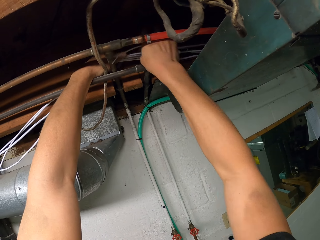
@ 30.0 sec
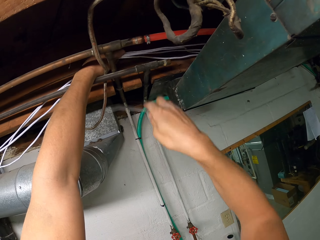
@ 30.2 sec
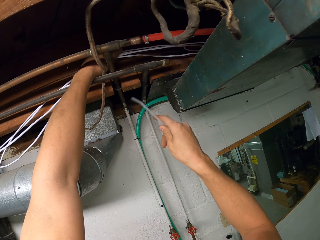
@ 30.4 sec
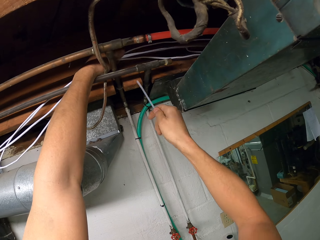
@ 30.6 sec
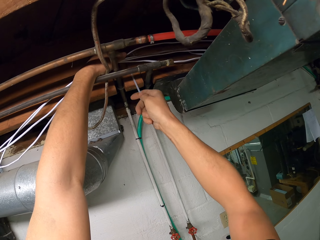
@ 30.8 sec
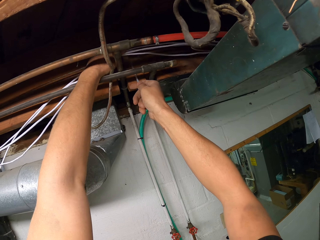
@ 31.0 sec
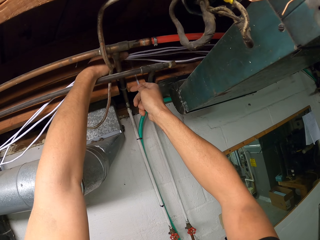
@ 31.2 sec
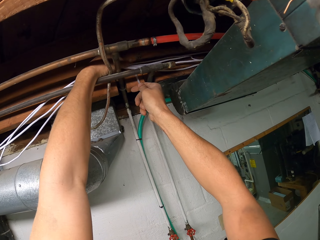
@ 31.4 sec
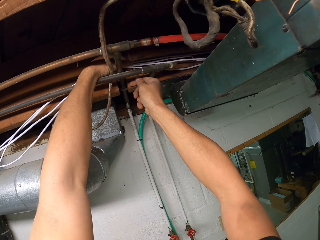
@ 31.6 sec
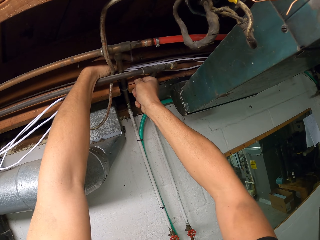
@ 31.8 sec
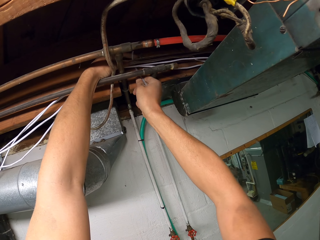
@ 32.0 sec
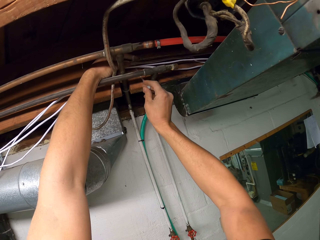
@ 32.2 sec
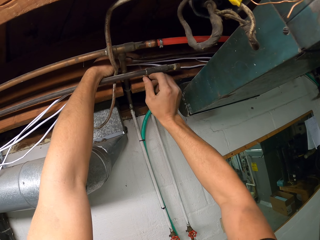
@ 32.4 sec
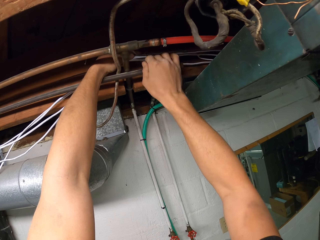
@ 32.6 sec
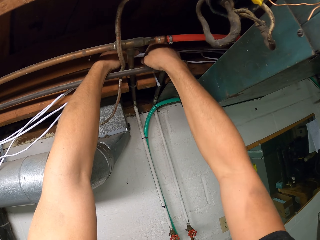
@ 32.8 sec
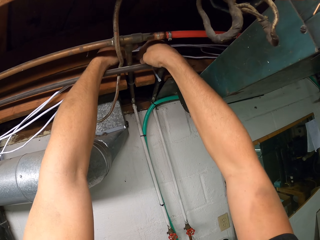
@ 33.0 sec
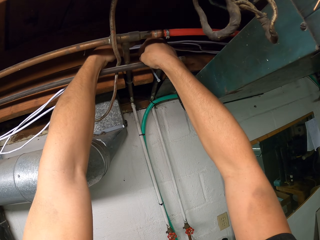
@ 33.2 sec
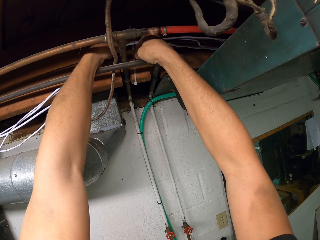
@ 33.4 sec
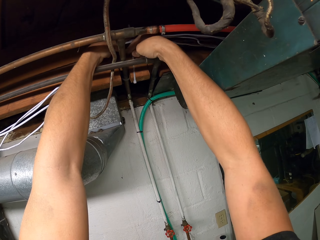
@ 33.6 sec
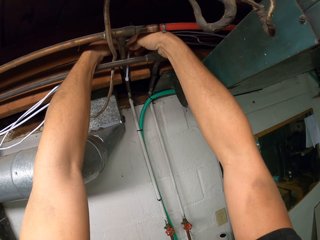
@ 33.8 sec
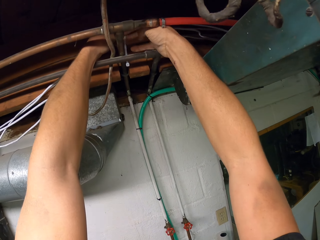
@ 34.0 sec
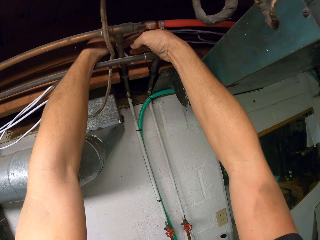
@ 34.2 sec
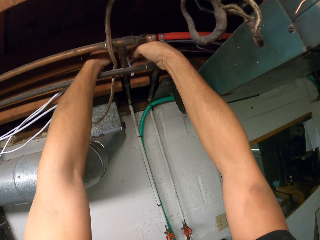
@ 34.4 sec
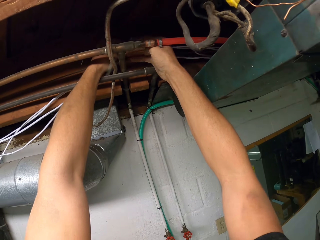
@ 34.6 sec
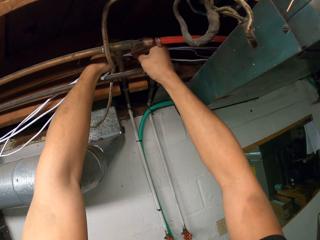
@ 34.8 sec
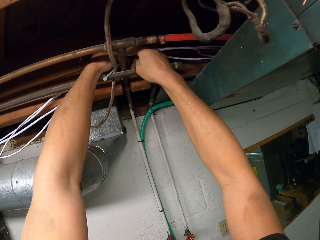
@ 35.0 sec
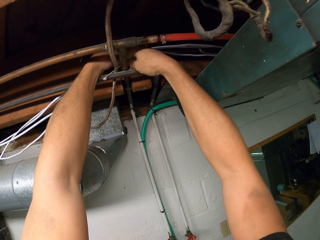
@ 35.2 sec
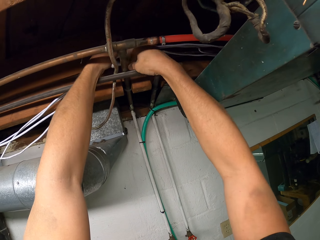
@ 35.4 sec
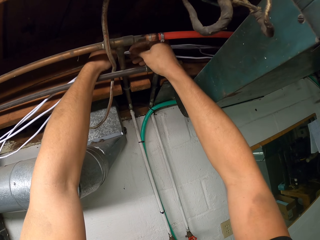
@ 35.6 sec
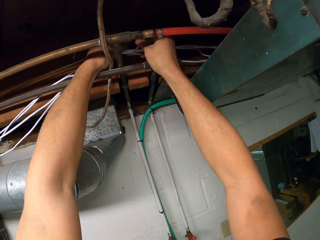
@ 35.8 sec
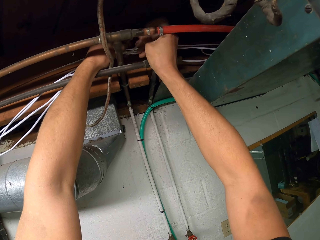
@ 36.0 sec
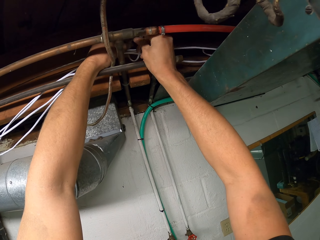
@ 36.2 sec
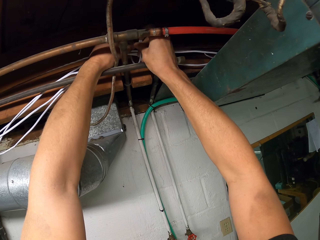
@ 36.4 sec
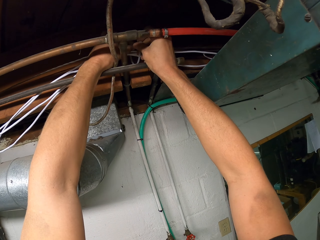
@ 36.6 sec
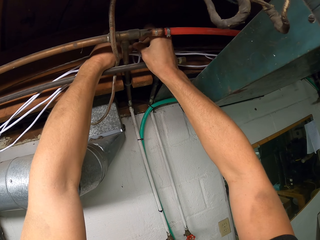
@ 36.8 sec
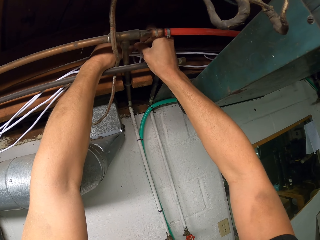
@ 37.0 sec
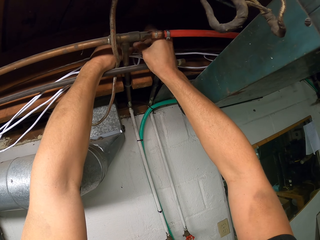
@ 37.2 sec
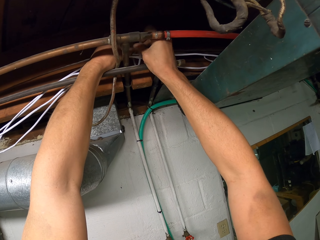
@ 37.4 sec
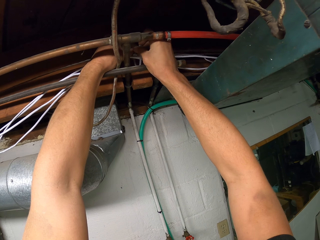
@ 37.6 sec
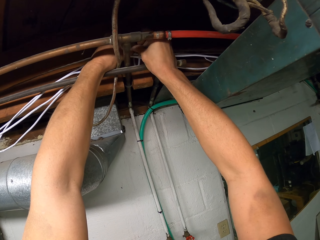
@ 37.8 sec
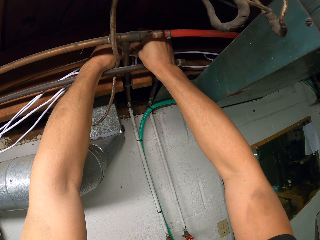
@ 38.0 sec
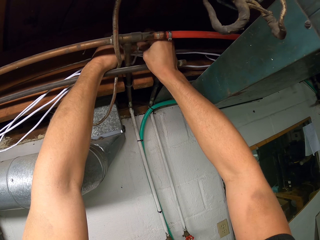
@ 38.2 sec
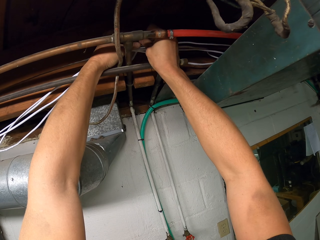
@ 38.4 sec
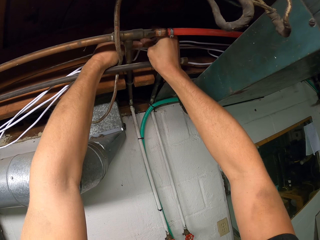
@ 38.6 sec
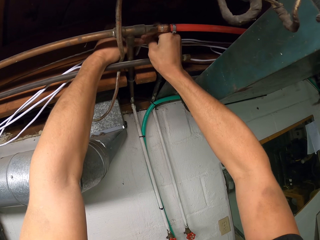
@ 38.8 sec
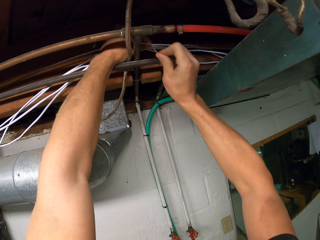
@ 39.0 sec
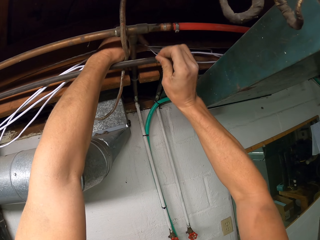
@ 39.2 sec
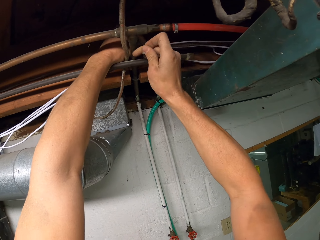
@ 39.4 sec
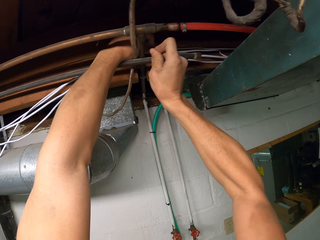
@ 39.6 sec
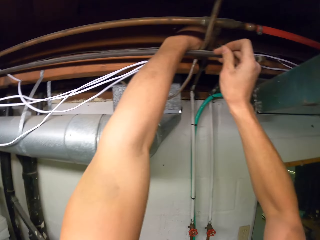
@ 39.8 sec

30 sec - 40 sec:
The camera wearer holds the cables. They tie the cables with a cable tie.

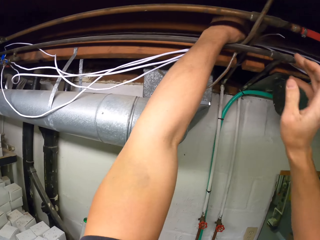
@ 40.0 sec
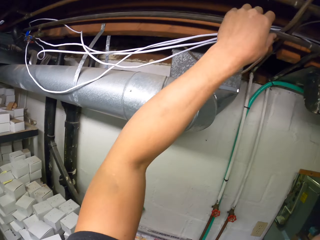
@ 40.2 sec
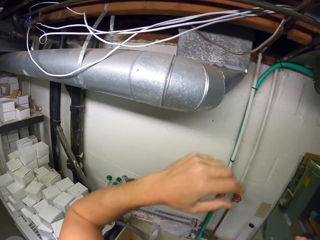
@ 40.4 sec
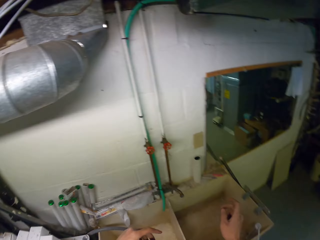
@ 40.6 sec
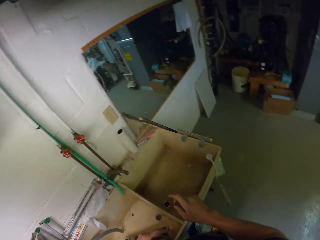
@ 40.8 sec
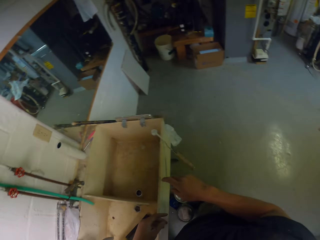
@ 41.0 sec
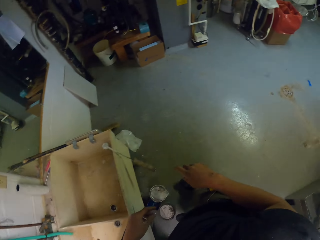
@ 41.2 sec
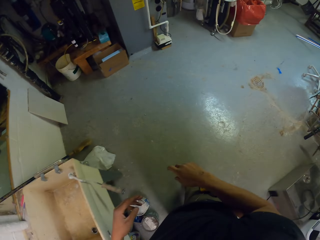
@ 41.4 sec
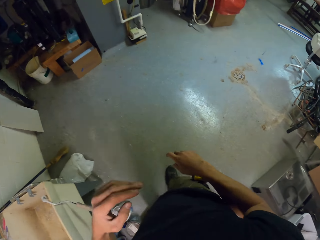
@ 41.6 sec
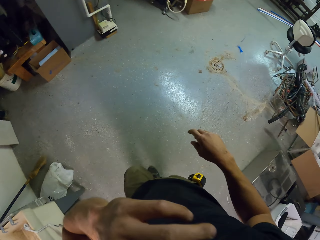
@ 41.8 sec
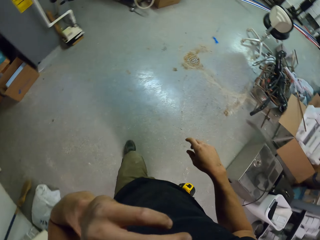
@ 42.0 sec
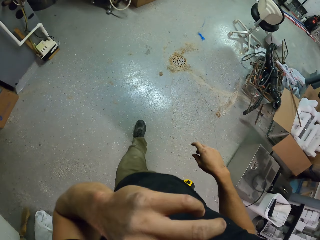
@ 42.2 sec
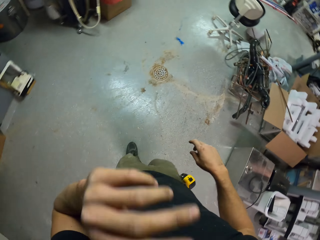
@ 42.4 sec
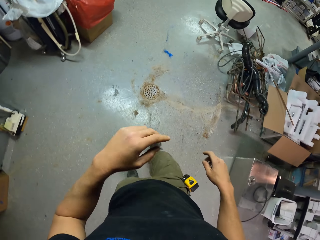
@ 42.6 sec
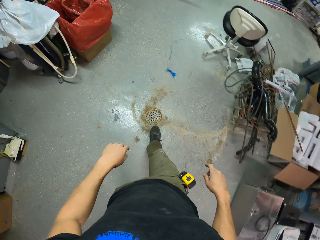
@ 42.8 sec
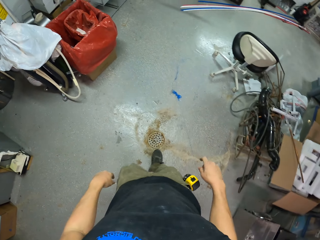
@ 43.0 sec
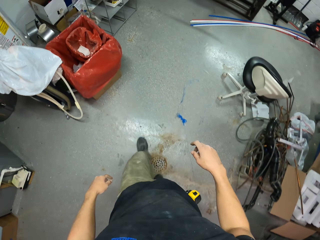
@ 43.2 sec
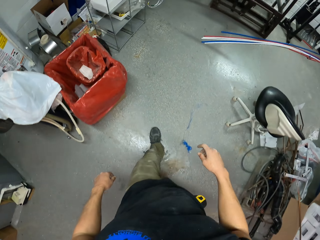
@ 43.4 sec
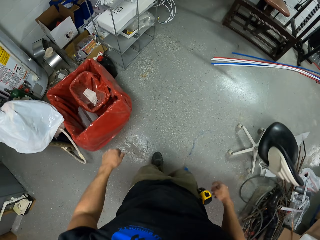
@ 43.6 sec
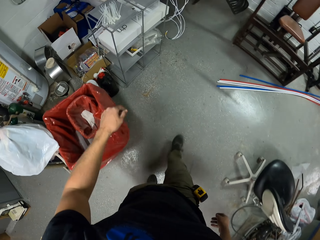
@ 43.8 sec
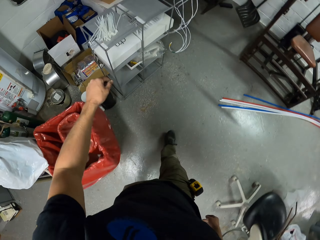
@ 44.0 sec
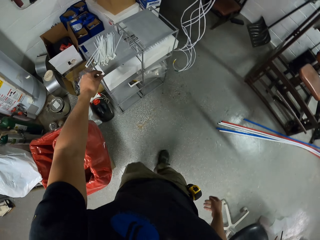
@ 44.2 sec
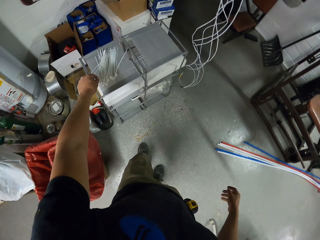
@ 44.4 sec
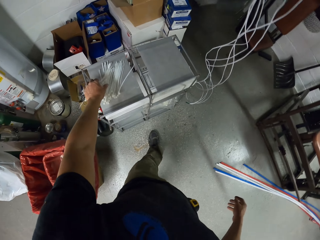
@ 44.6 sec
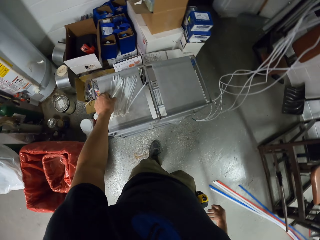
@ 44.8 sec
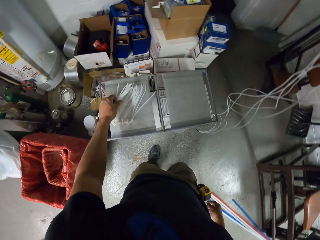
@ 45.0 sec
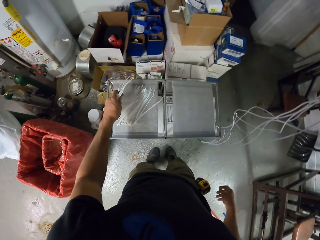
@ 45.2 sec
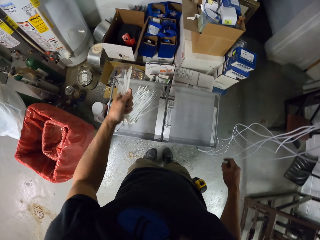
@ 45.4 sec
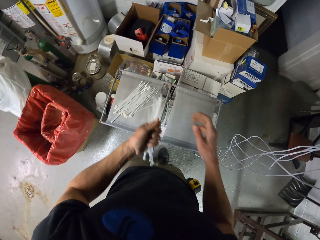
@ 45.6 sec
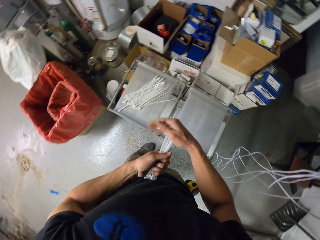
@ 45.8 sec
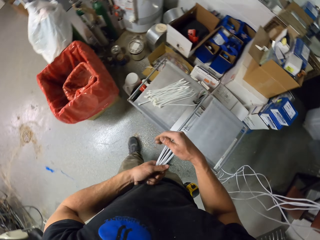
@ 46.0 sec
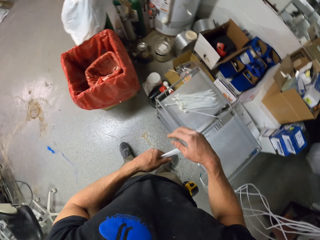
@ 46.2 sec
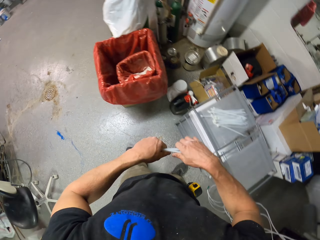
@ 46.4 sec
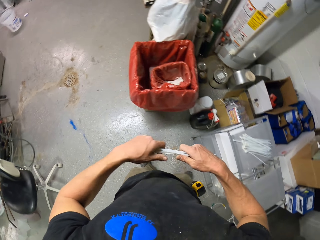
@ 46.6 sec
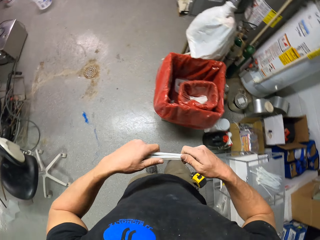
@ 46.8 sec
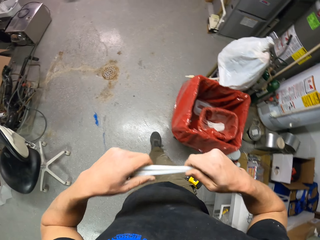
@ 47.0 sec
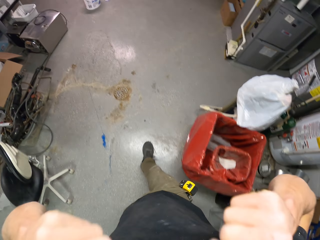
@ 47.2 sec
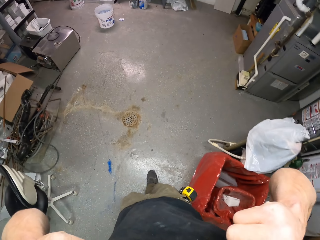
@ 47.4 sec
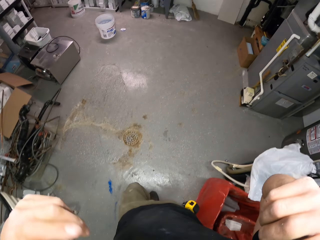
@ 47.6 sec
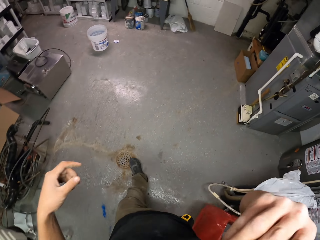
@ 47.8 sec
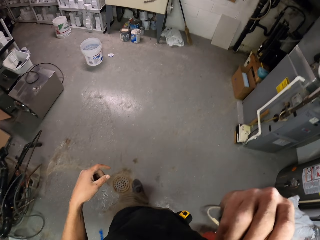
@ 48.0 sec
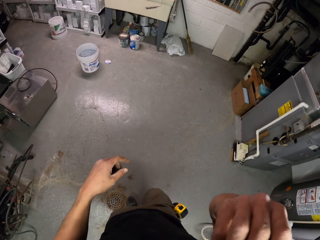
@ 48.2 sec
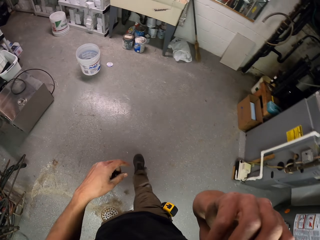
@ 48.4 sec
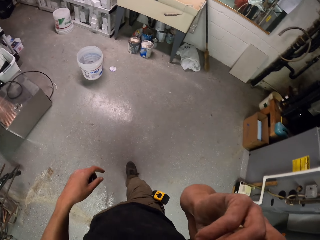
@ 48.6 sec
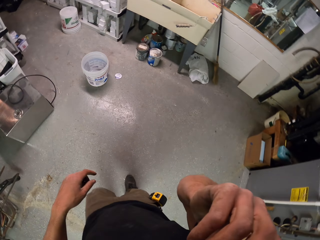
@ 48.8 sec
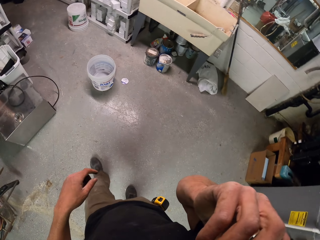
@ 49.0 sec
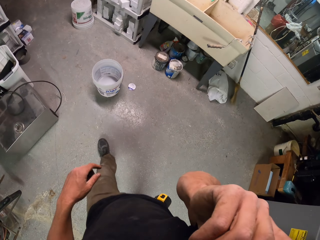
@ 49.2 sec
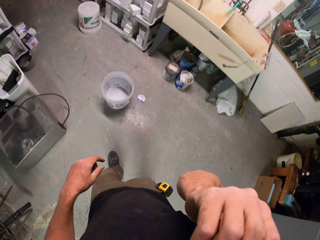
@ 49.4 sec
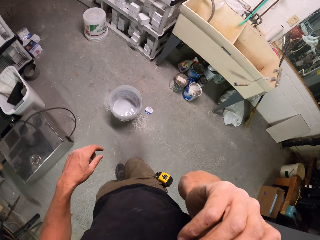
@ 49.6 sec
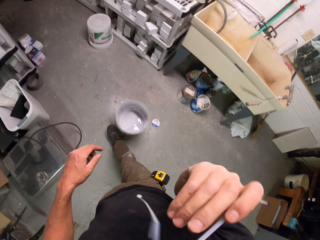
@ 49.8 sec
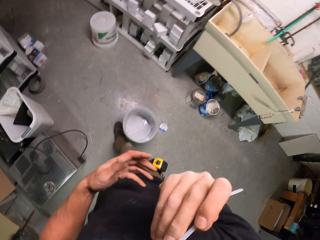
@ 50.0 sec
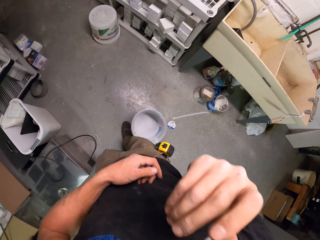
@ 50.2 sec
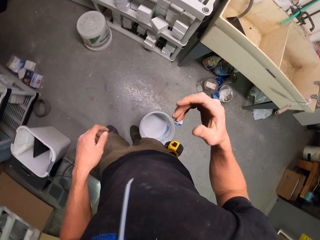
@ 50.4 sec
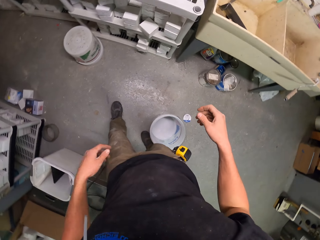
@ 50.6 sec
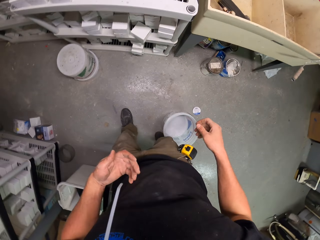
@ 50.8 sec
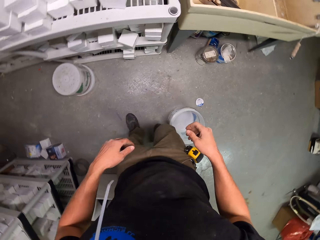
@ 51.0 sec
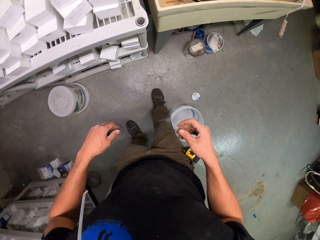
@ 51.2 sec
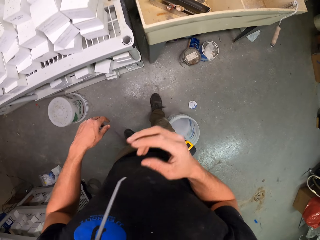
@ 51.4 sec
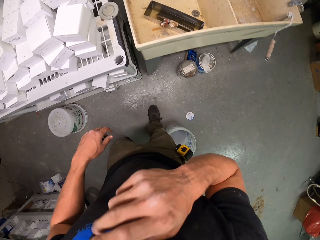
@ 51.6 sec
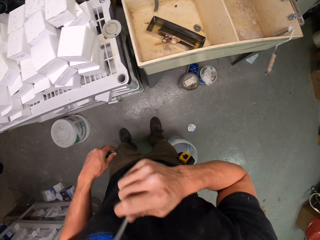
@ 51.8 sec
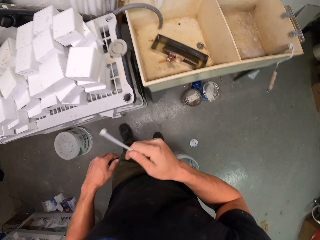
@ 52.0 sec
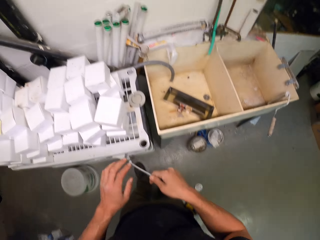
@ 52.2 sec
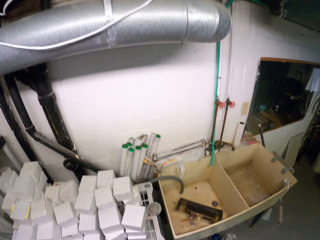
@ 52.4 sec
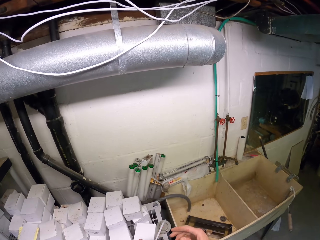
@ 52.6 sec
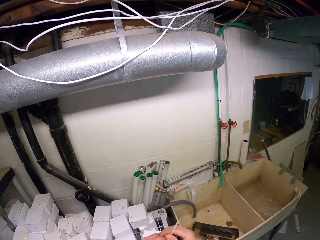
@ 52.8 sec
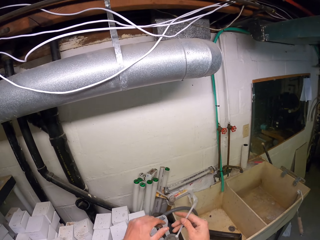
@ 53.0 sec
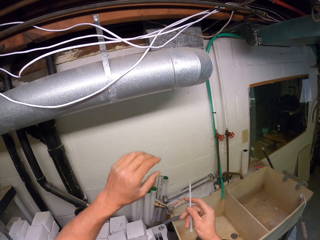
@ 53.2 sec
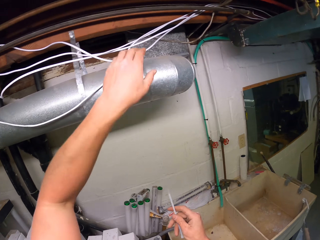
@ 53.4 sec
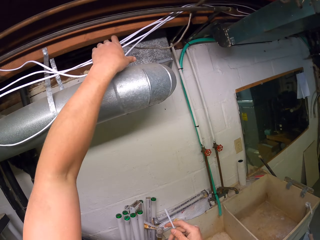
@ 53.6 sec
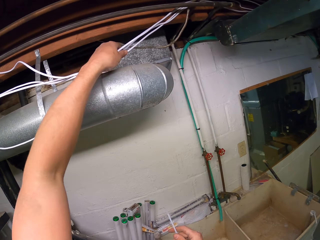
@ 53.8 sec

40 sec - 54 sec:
The camera wearer walks in the room. He rubs his eyes. He walks in the room. He picks up the cable ties, holds the cable ties, and holds the cable ties with his mouth. He walks in the room. He drops the zip tie down. He takes a cable tie.
